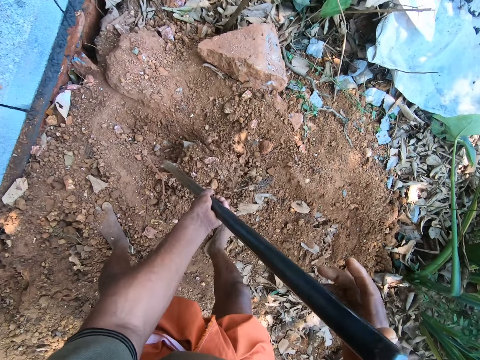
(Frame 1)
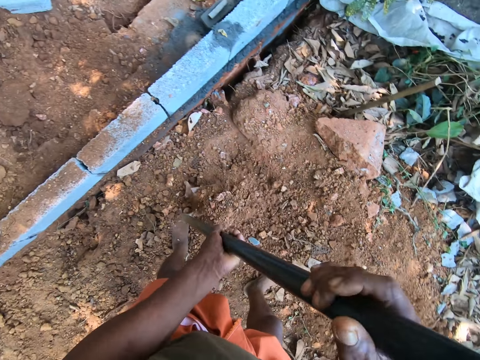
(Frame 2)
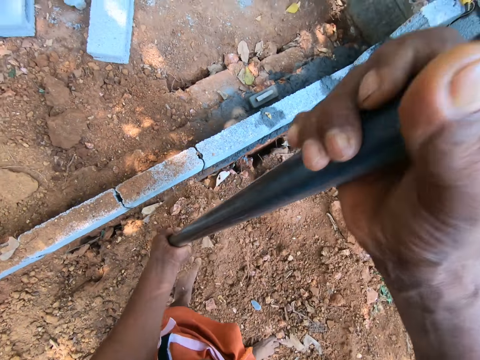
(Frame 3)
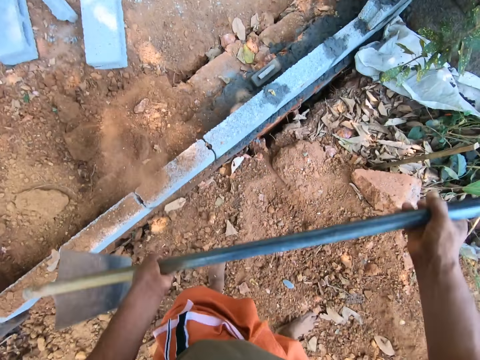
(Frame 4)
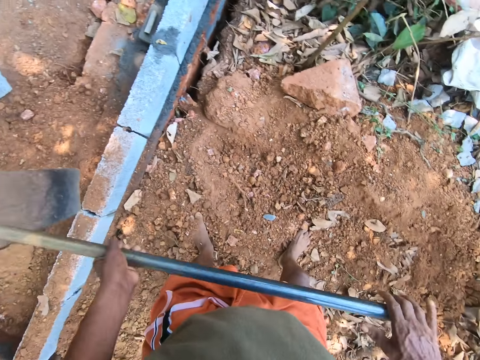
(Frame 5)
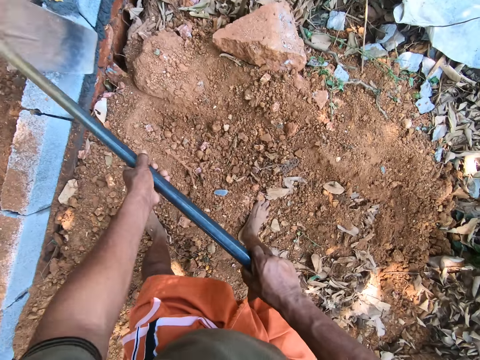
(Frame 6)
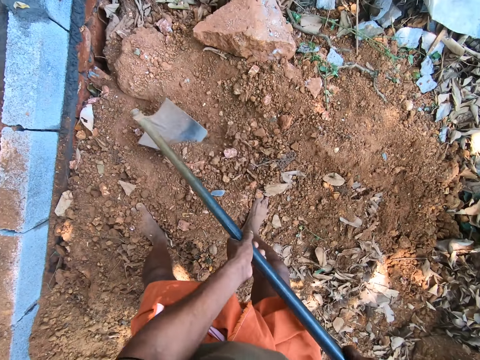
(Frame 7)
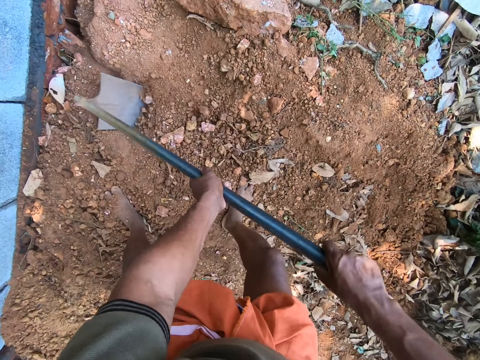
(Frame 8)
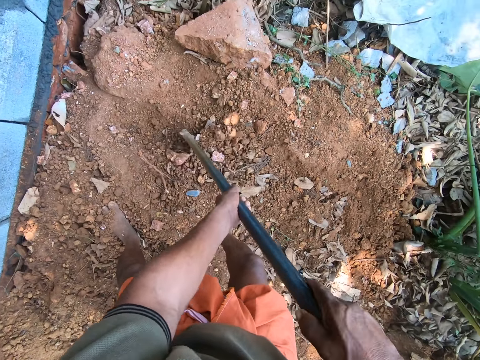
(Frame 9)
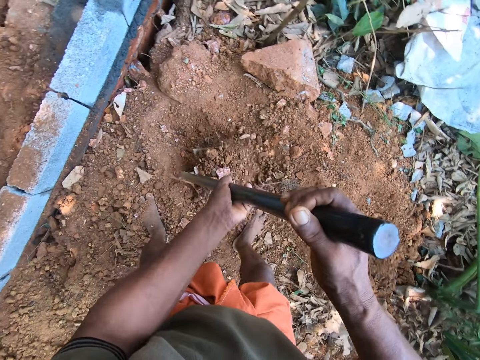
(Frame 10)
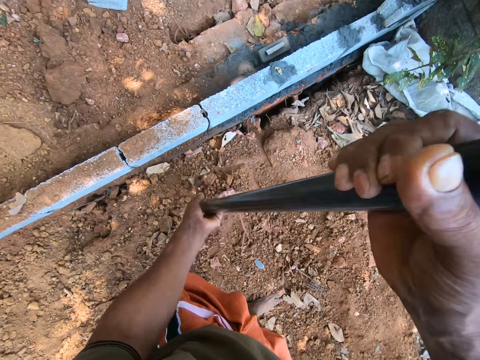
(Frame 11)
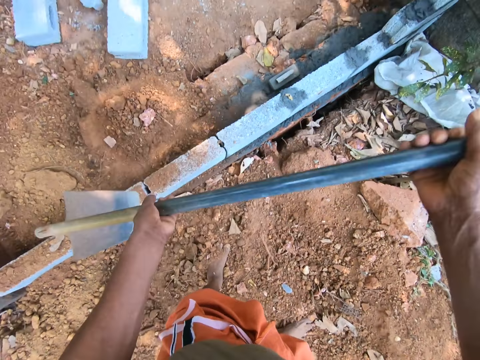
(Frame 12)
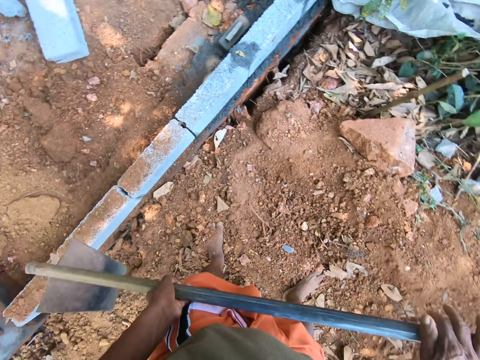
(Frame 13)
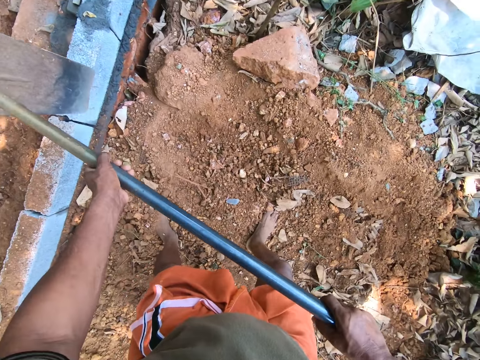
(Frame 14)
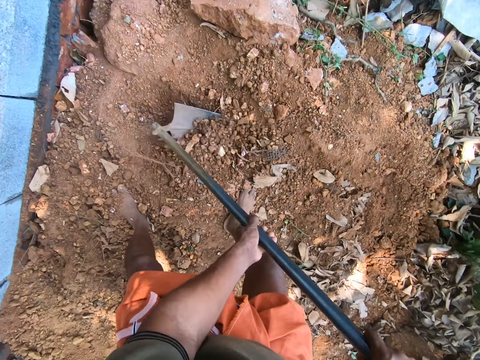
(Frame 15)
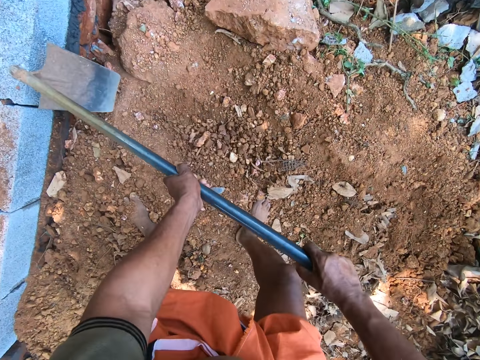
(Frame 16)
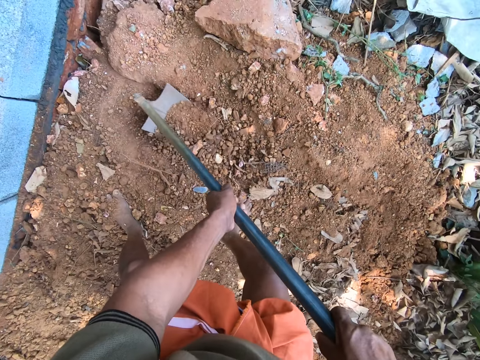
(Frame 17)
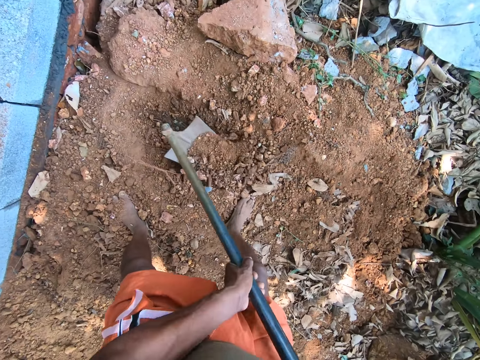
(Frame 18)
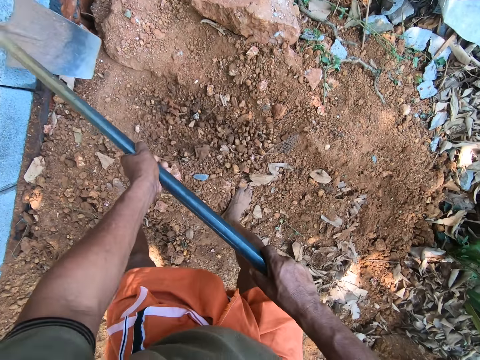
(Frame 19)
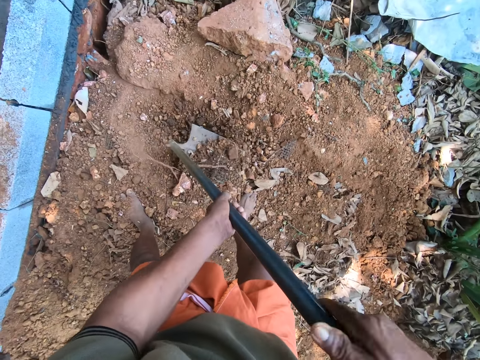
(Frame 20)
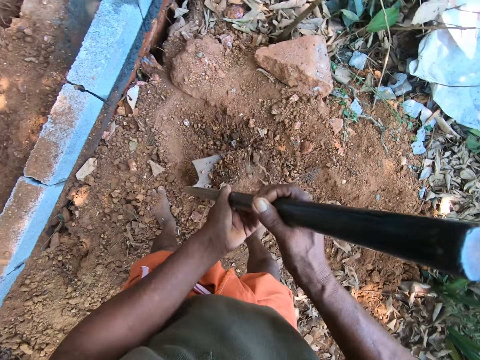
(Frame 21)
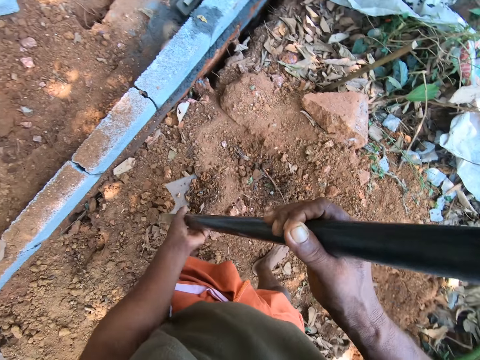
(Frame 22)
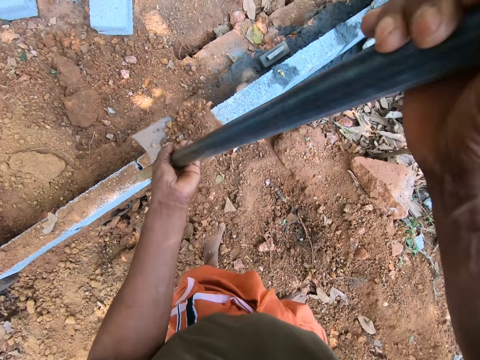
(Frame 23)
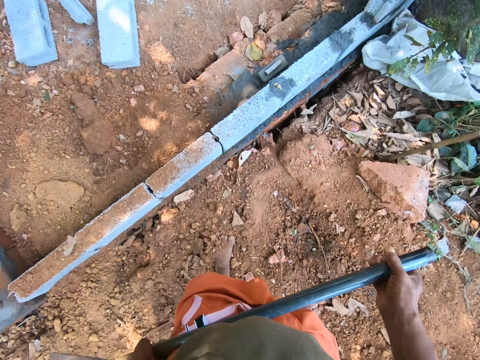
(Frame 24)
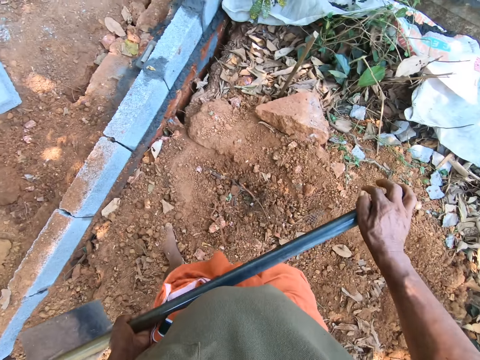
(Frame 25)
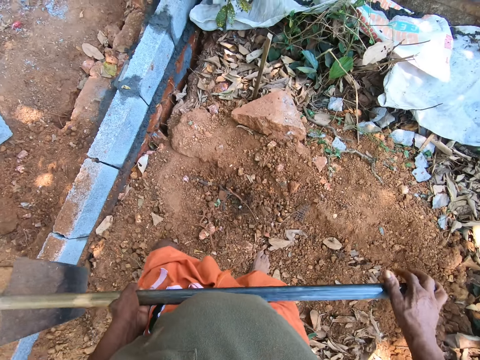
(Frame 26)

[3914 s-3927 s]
The camera wearer pours the sand on the ground with the hoe in both hands. They pack the sand from the ground with the hoe in both hands. They pour the sand on the ground with the hoe in both hands. They pack the sand from the ground with the hoe in both hands. They pour the sand on the ground with the hoe in both hands.

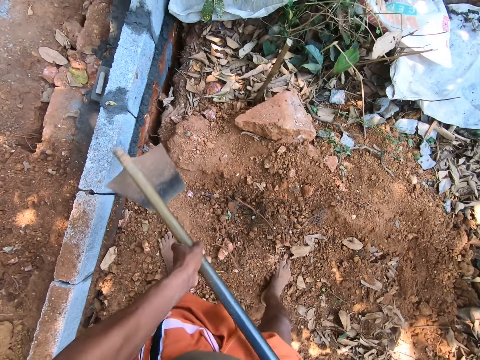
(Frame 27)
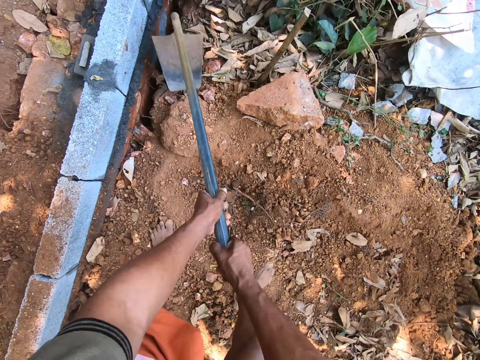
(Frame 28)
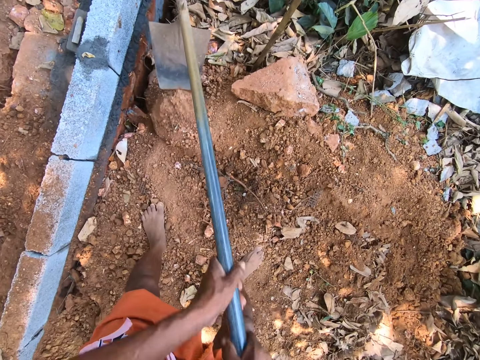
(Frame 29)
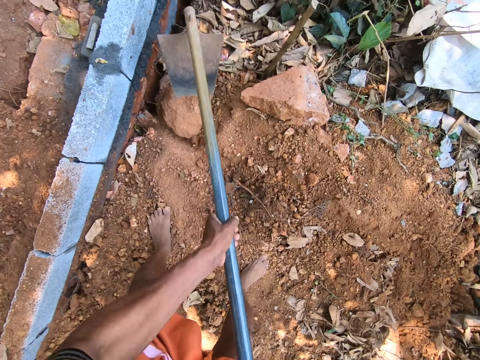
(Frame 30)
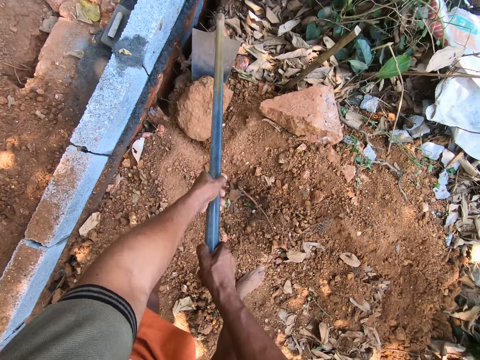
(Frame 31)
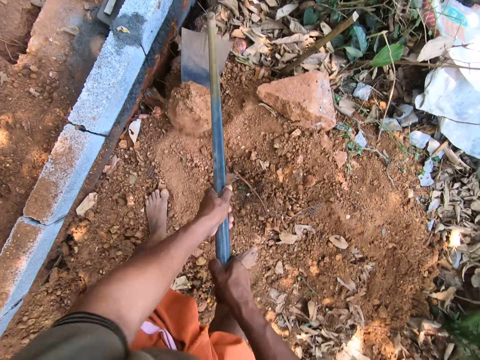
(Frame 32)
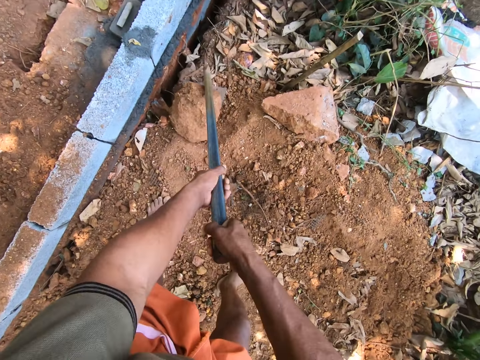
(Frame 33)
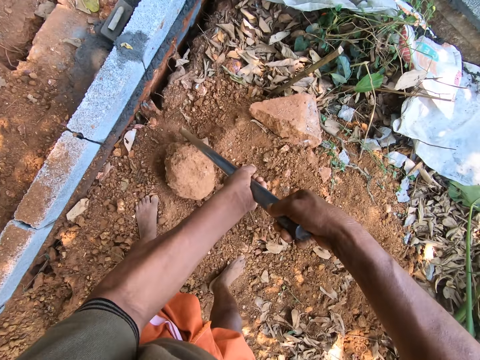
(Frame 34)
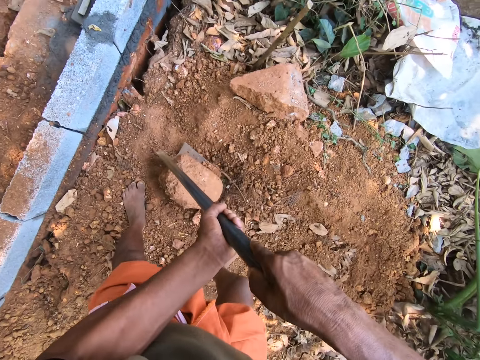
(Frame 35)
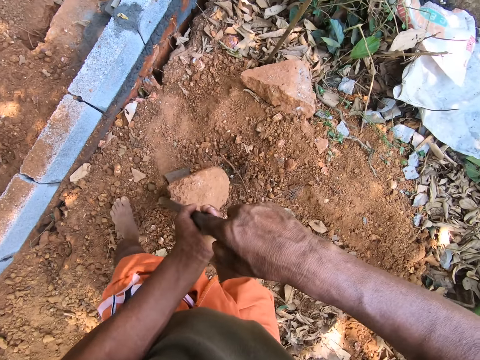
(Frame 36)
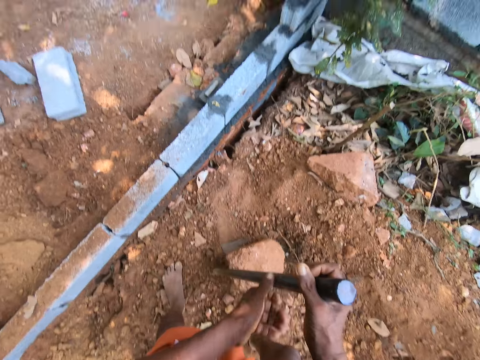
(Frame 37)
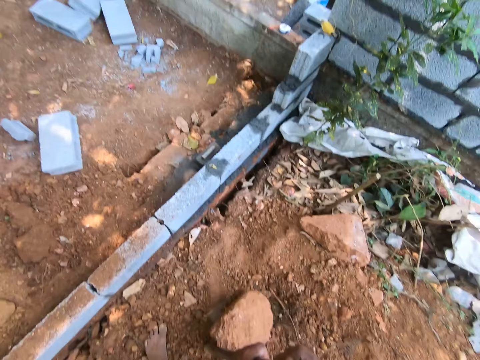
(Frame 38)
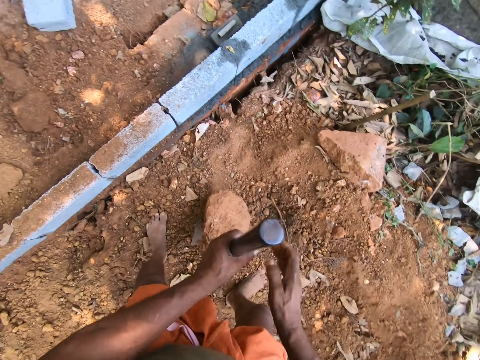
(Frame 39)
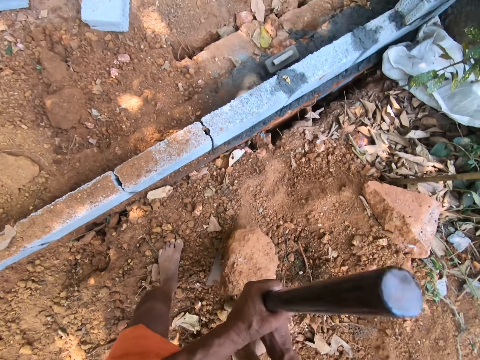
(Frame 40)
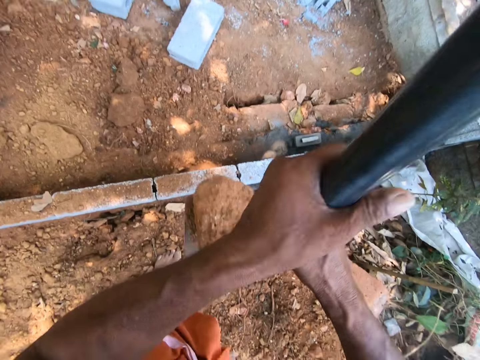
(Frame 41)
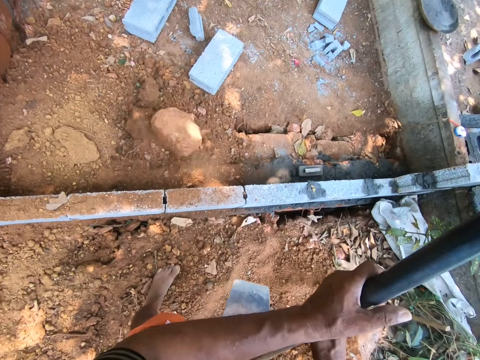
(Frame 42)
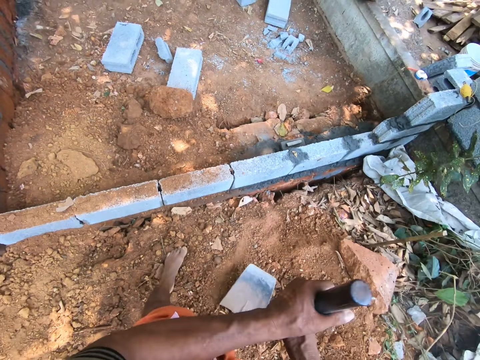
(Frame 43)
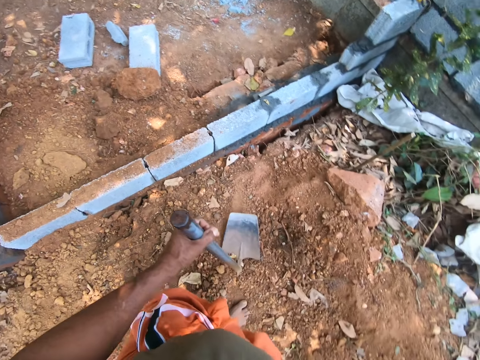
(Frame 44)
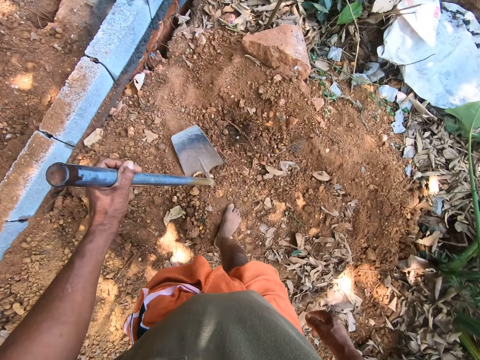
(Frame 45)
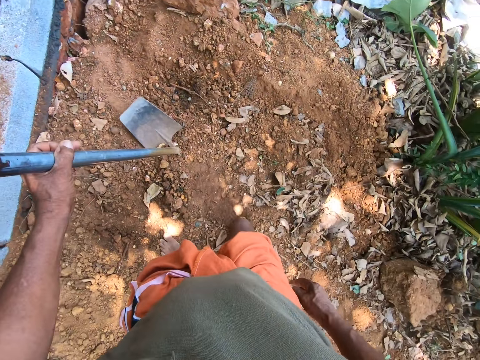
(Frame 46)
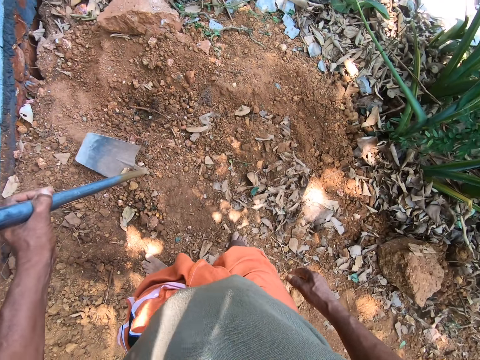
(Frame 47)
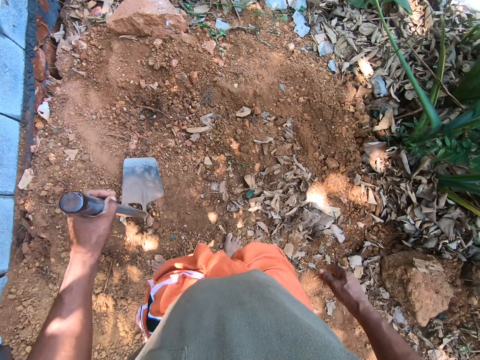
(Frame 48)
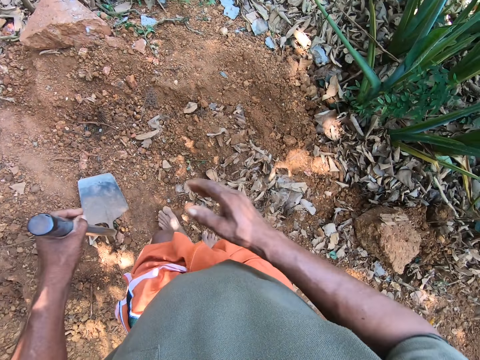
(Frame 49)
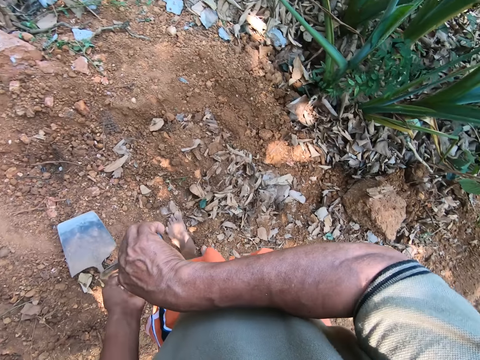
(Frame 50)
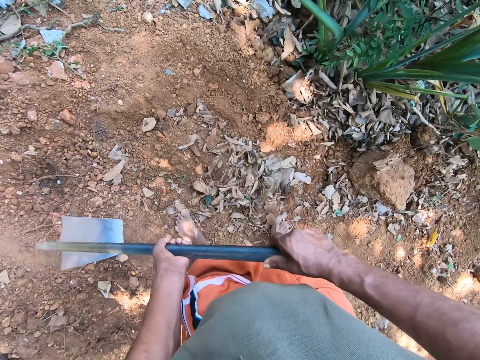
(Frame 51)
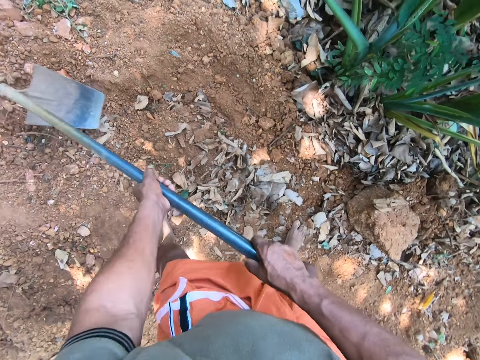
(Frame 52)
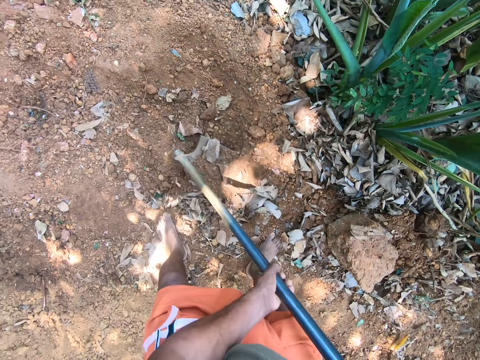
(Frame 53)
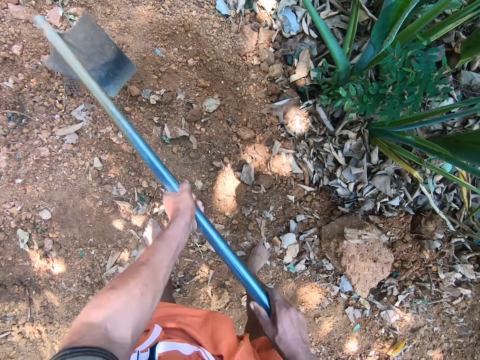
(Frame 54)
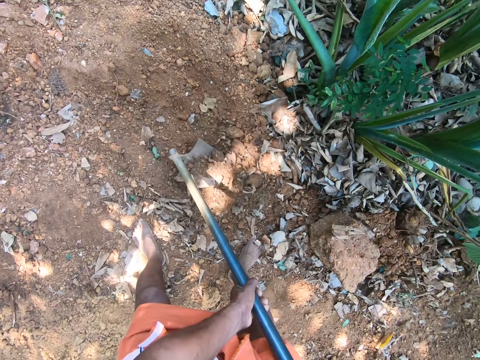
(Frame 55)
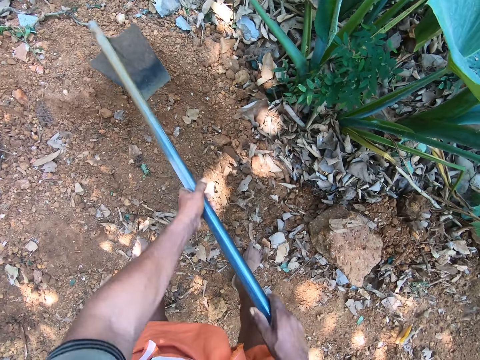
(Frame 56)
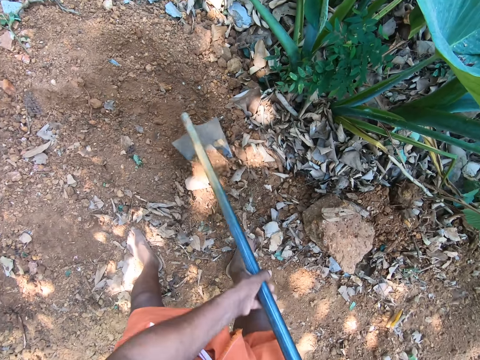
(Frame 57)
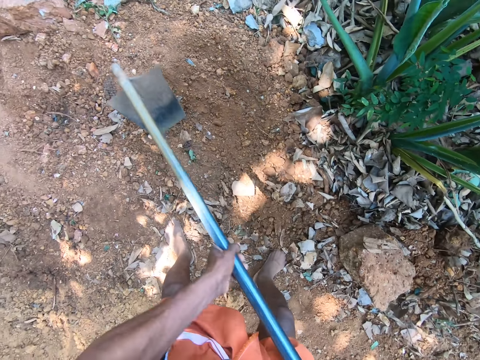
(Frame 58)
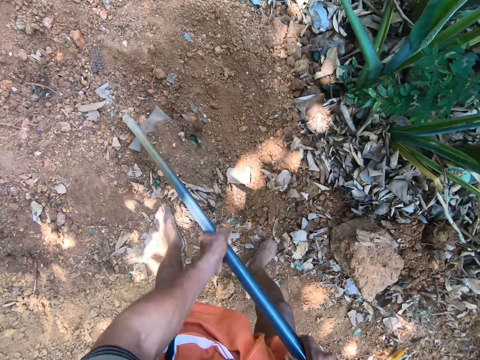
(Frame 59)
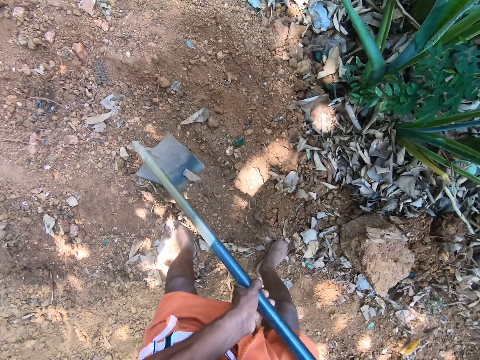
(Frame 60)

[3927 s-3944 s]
The camera wearer packs a stone from the ground with the hoe in both hands. They drop the stone on the ground with the hoe in both hands. They drop the hoe on the ground with the hoe in both hands. They hoe the ground with the hoe in both hands.
